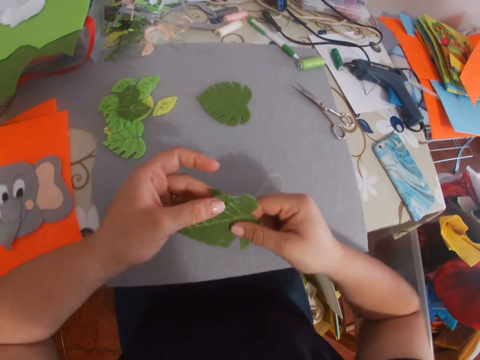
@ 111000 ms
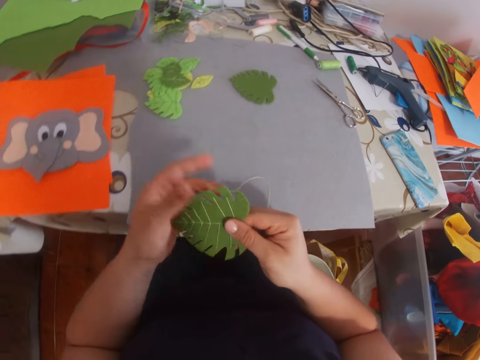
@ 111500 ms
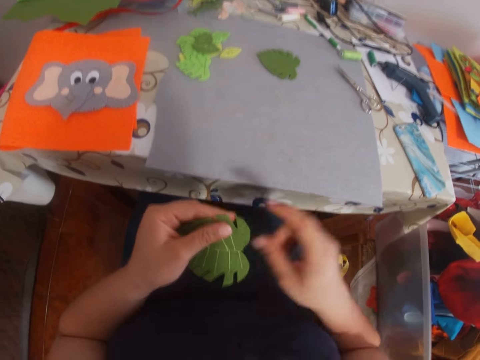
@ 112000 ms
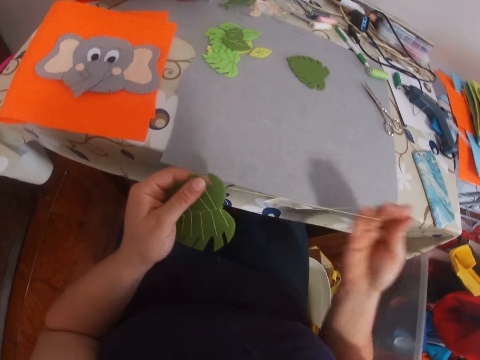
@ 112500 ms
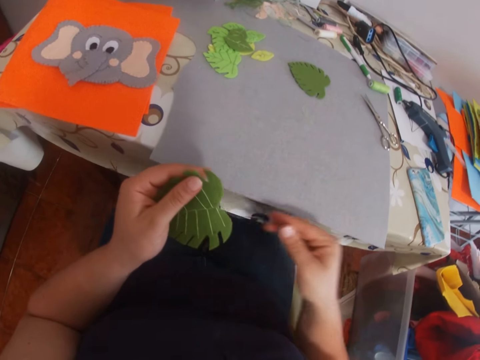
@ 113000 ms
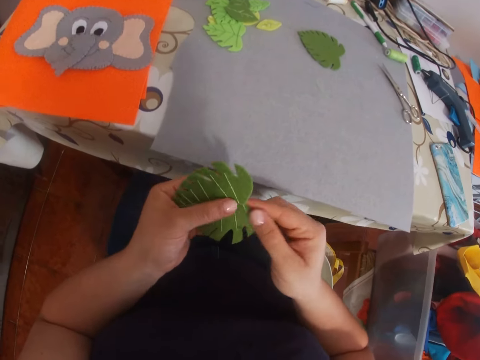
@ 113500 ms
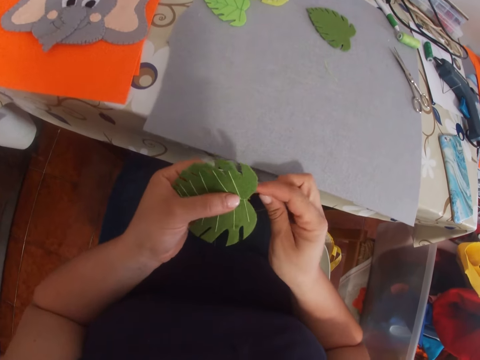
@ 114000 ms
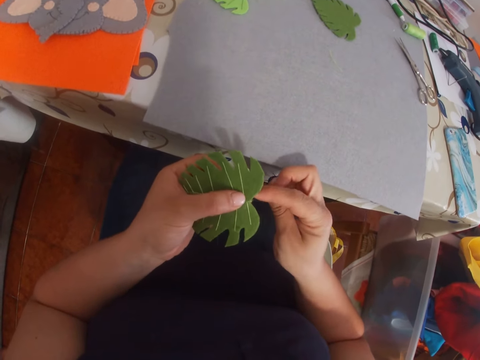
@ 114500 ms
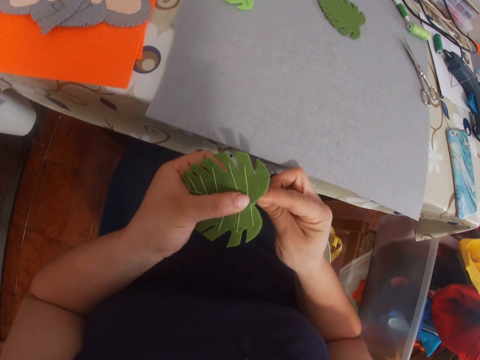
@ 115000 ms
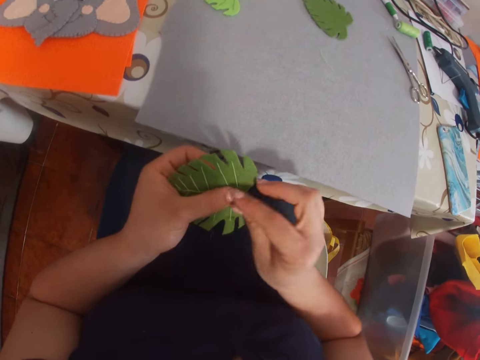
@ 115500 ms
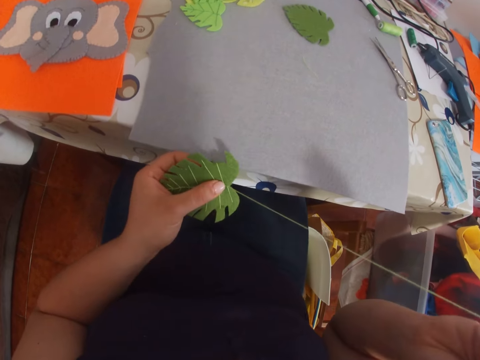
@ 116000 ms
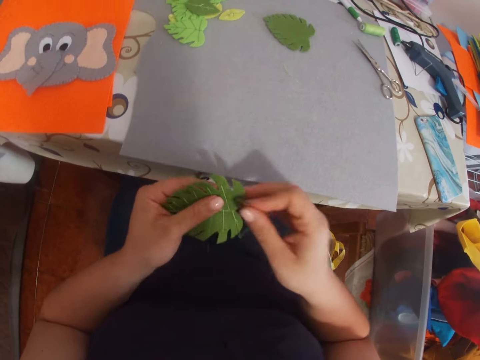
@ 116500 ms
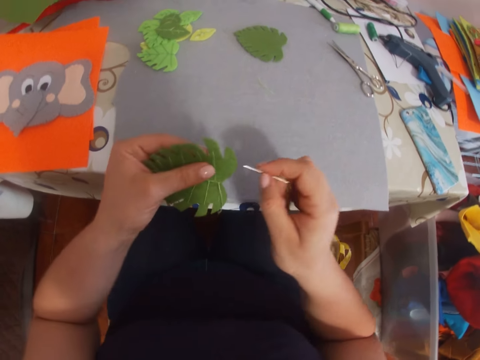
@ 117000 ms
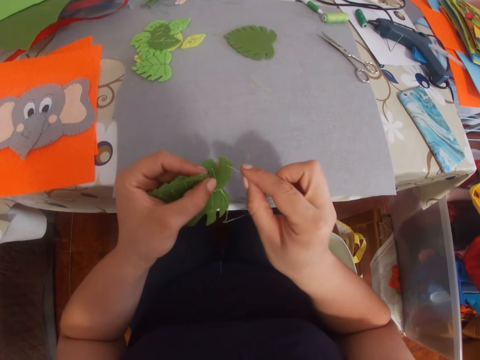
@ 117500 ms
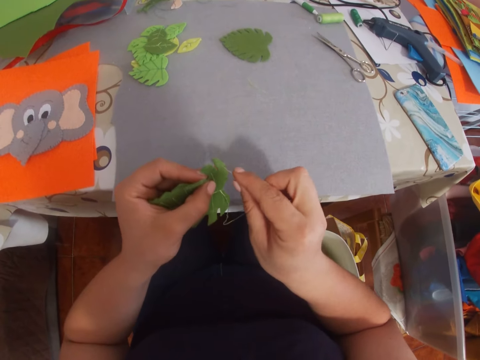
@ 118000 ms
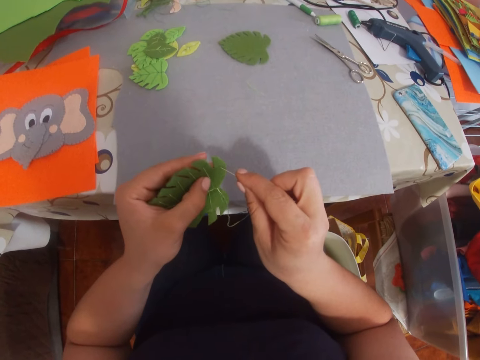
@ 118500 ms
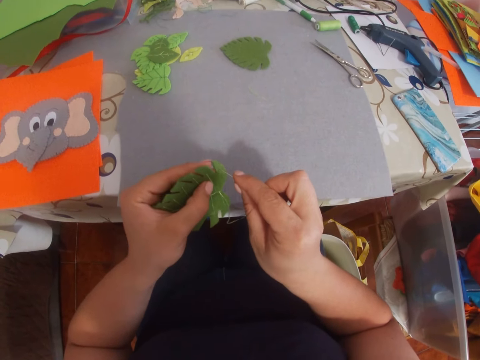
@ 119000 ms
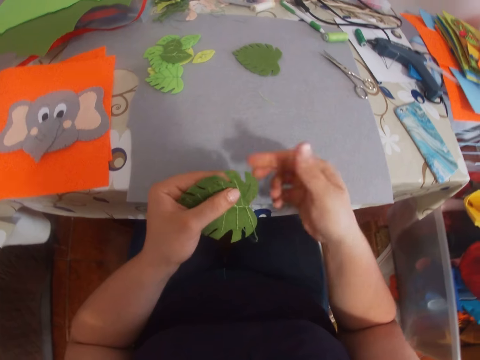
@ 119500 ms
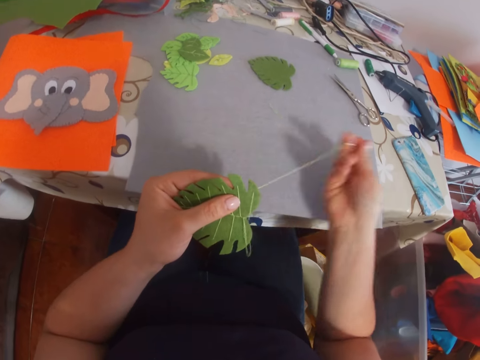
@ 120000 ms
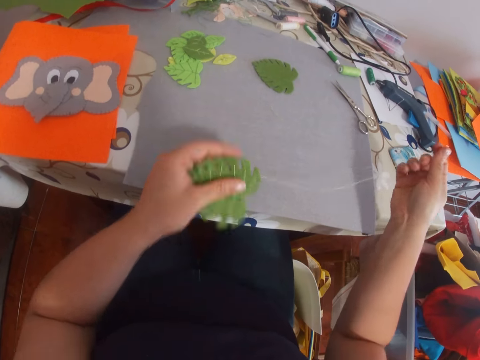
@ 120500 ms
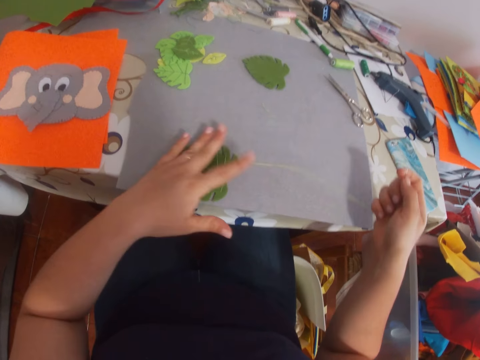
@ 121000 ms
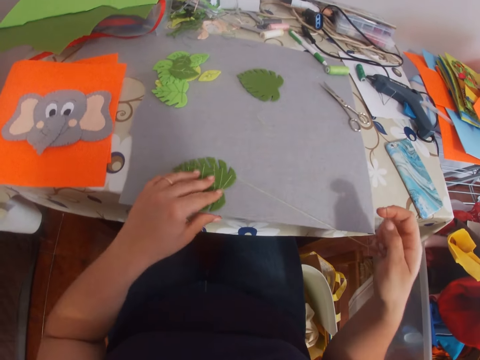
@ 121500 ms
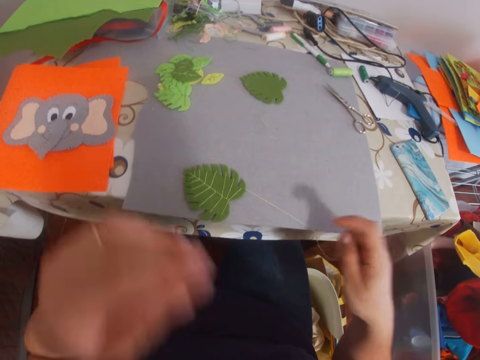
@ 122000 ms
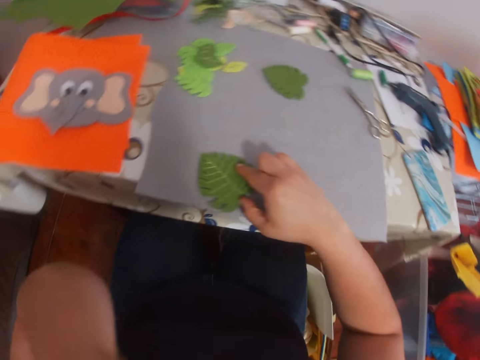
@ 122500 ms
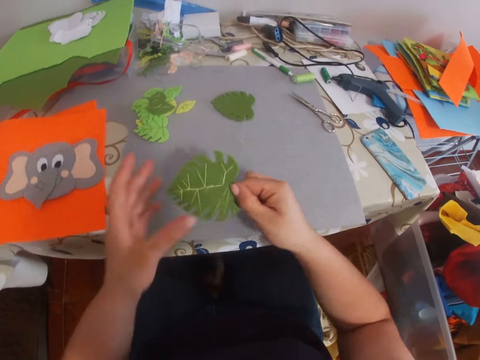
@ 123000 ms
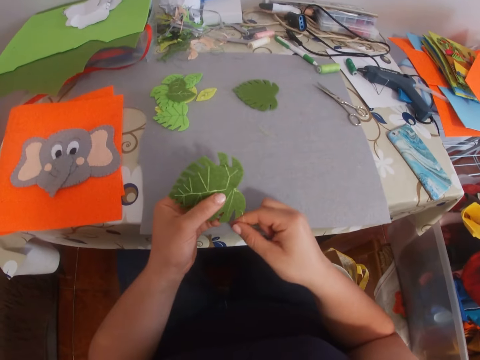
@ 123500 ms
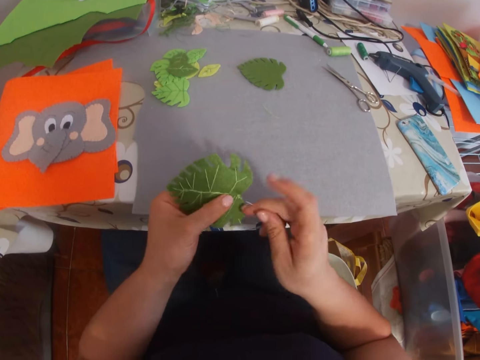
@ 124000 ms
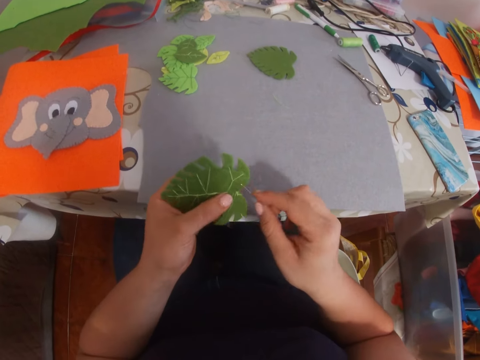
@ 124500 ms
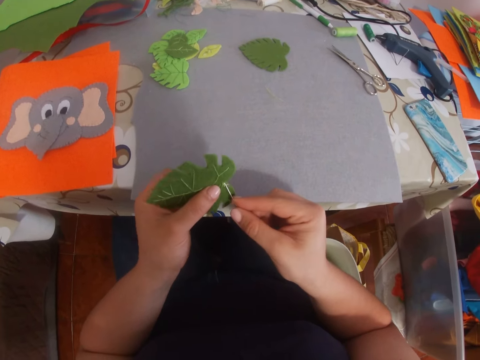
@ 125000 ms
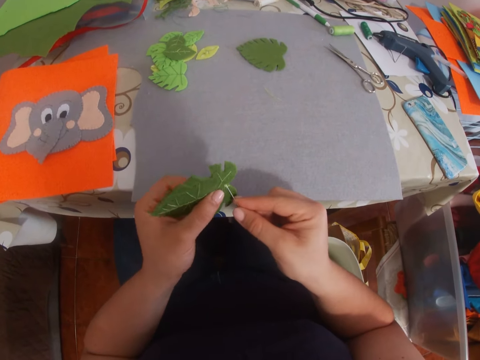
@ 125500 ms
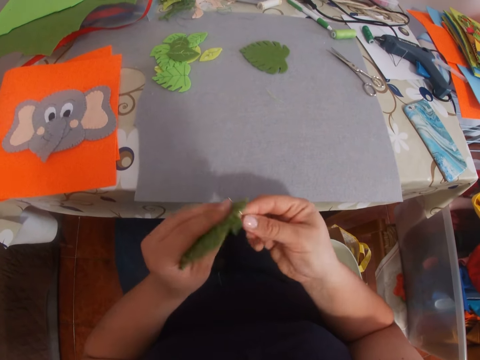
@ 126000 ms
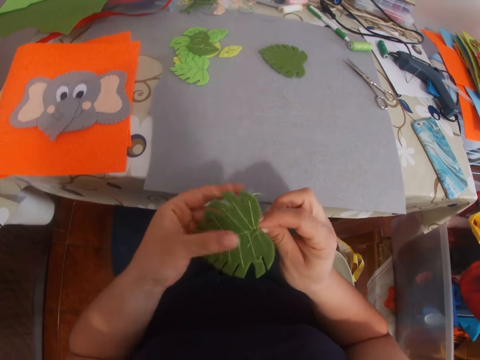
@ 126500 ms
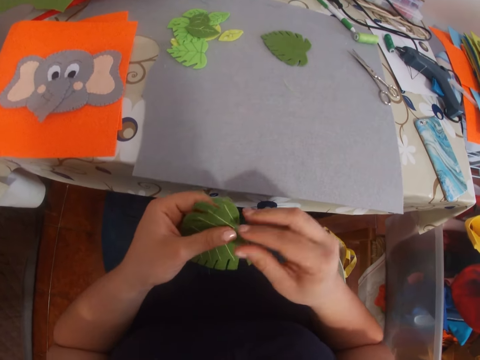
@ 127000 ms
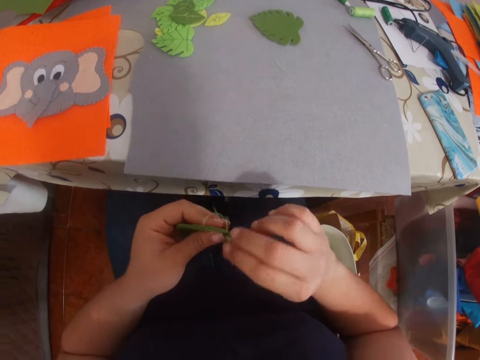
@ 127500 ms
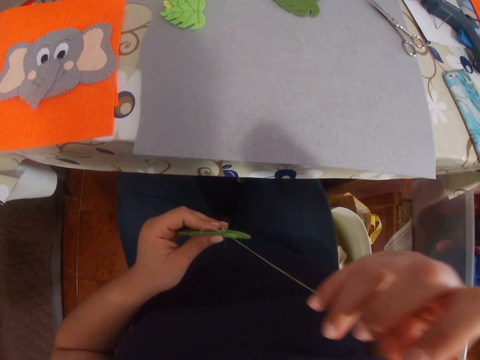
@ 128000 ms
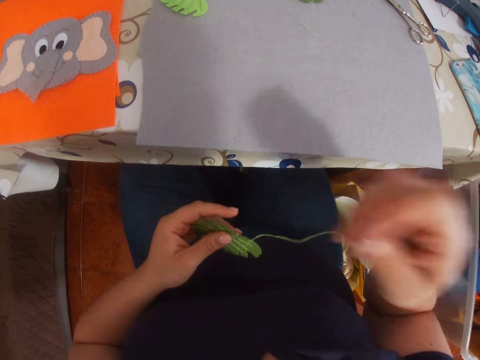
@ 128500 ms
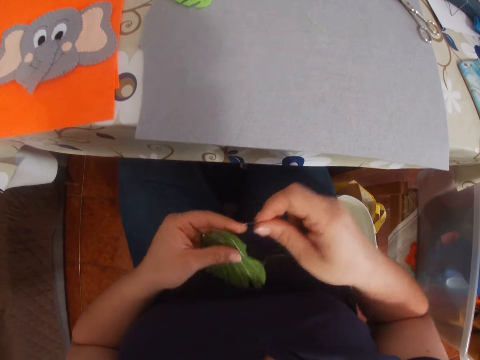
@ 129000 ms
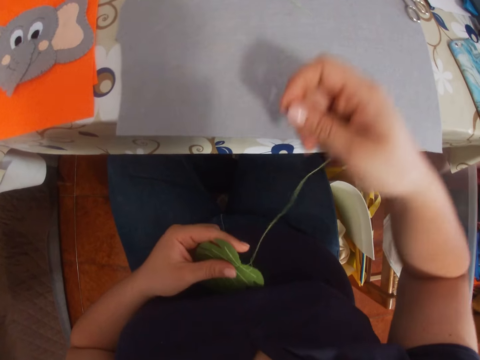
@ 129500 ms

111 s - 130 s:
The camera wearer holds the craft work or flower. They straighten the thread. They hand sew the flower. They drop the craft work on the table. They itch the face. They pick the craft work from the table. They hand sew the flower.

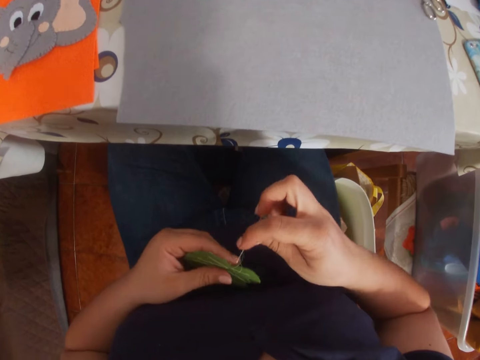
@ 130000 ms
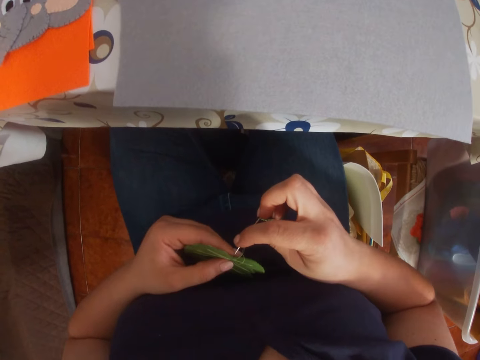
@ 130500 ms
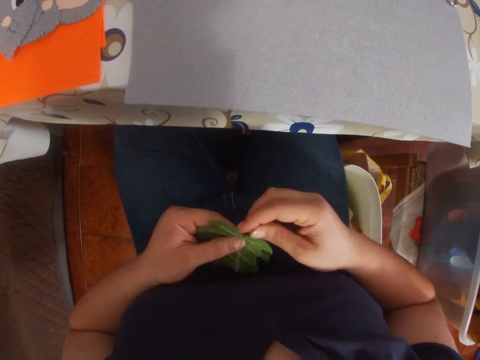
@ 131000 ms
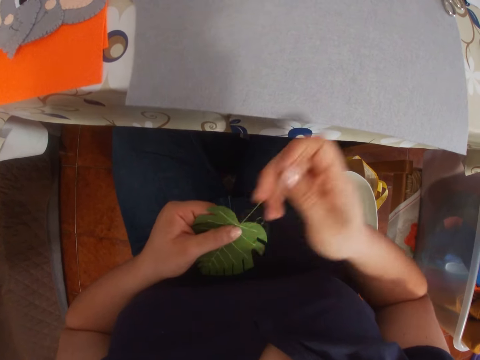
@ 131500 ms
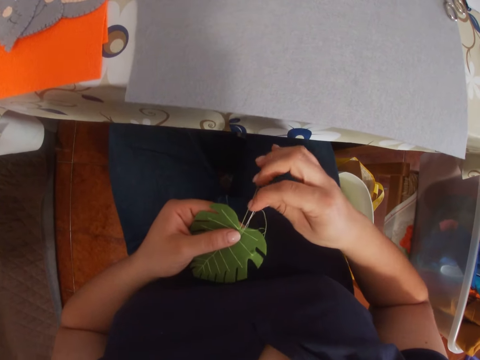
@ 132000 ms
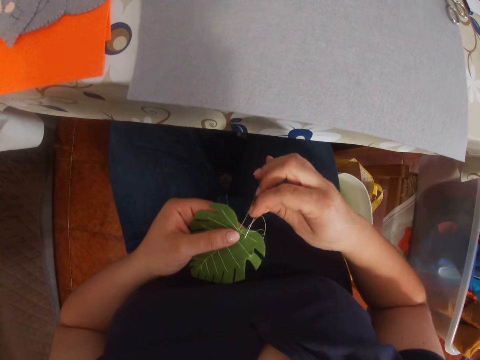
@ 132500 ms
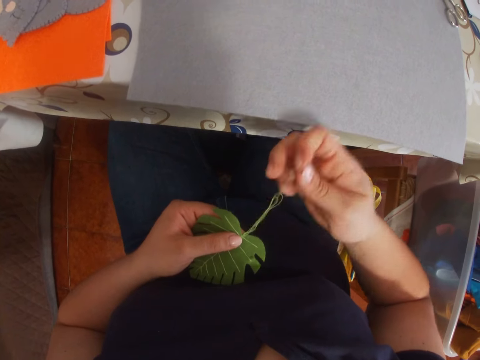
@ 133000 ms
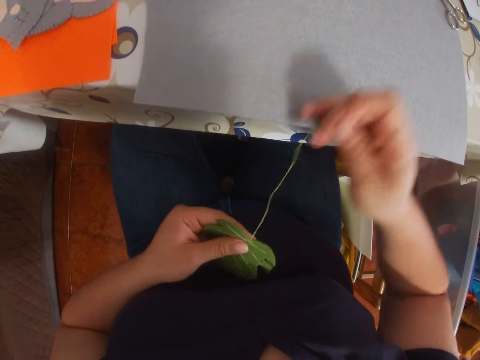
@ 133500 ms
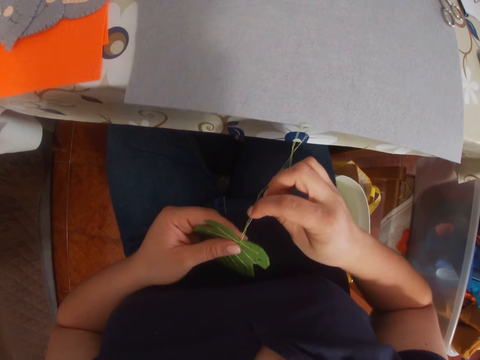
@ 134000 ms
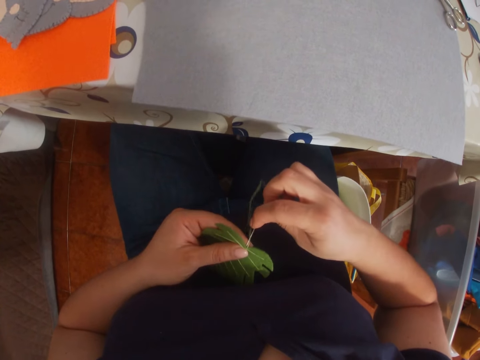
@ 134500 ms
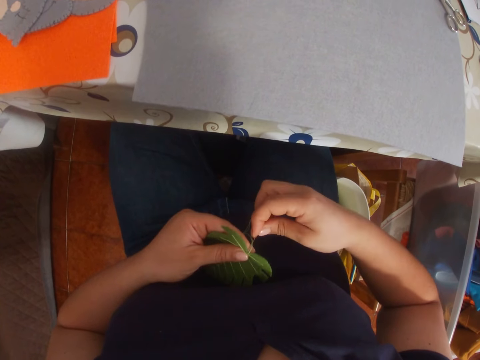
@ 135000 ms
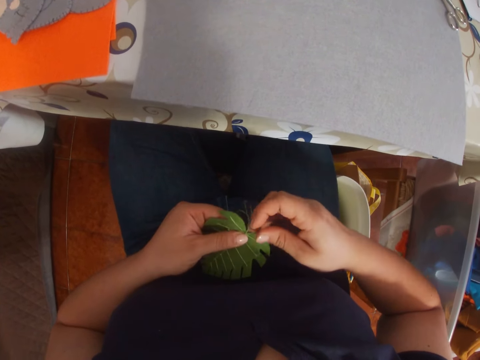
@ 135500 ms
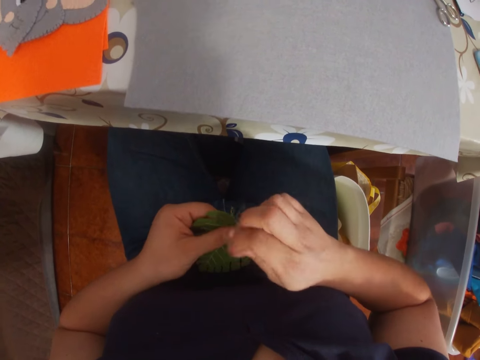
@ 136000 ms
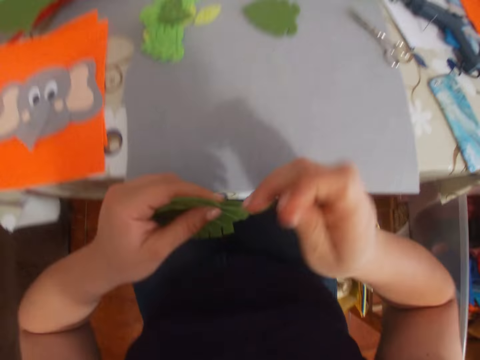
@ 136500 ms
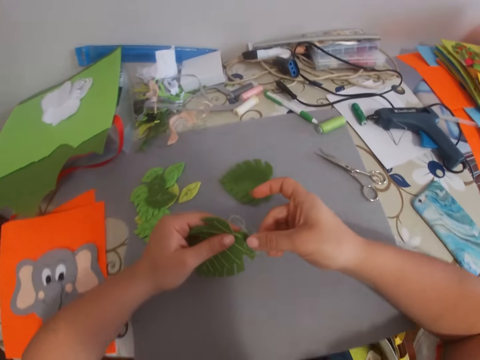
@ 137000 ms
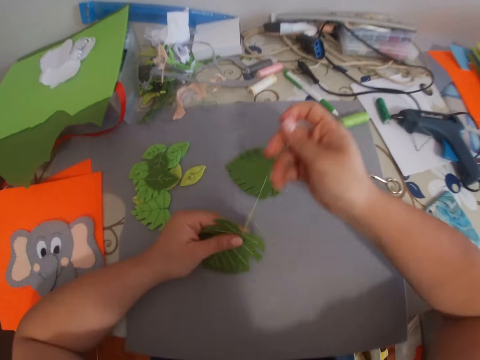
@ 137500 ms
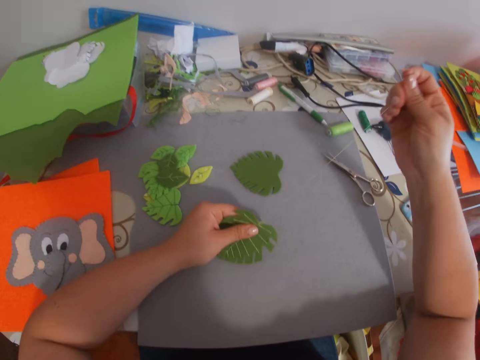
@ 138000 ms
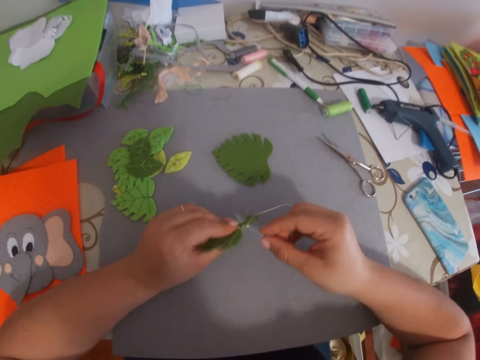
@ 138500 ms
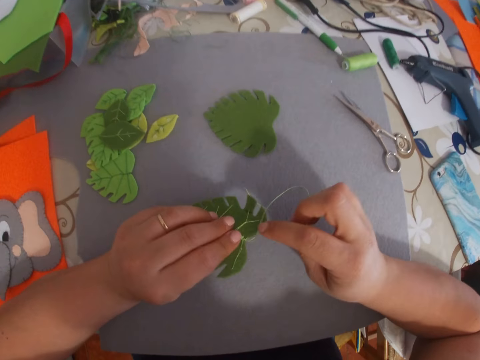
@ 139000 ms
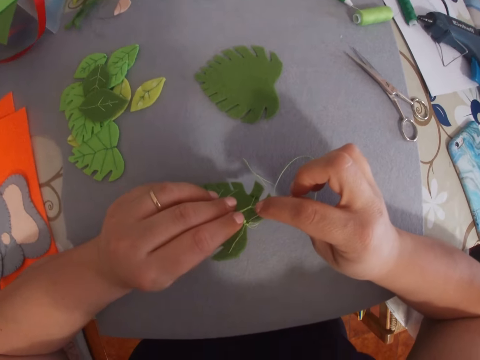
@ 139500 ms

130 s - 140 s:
The camera wearer puts hands on the table.
